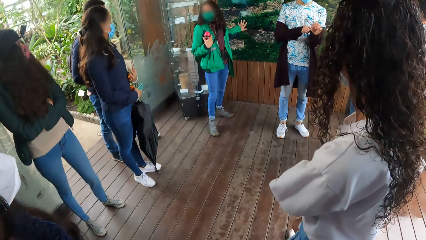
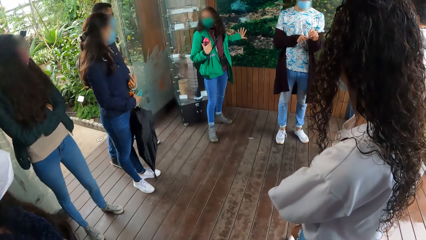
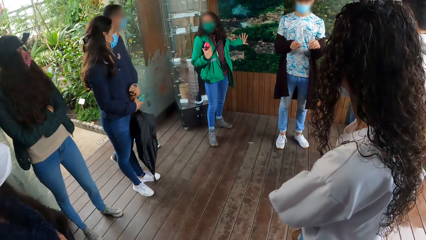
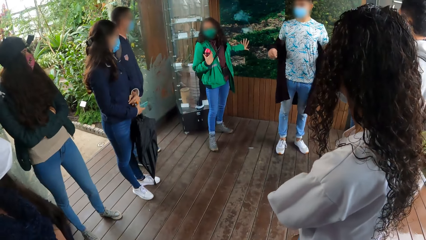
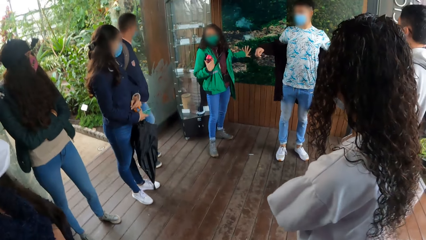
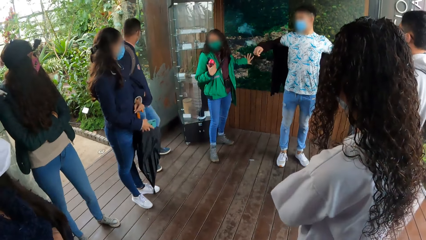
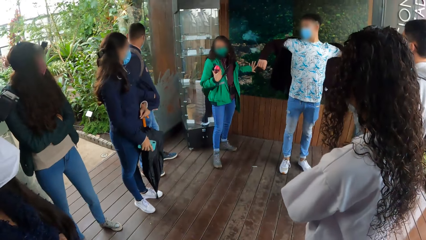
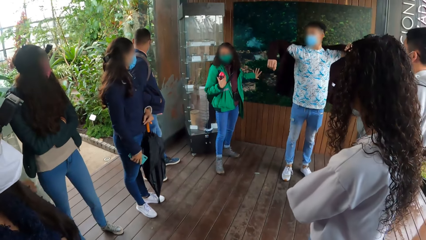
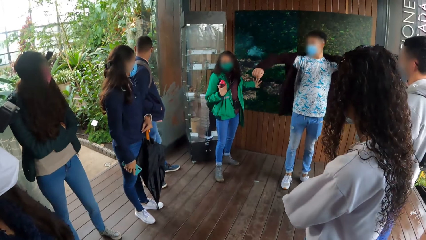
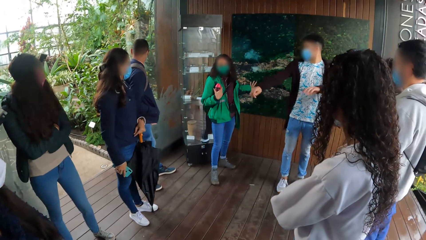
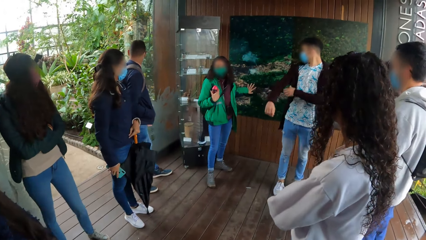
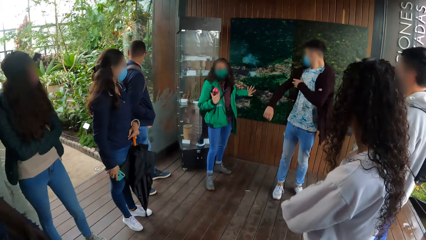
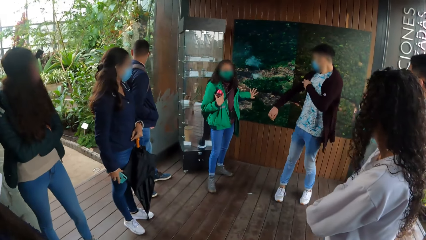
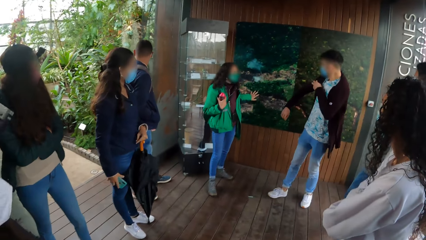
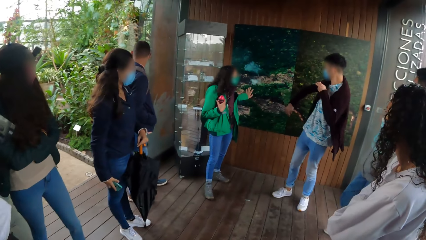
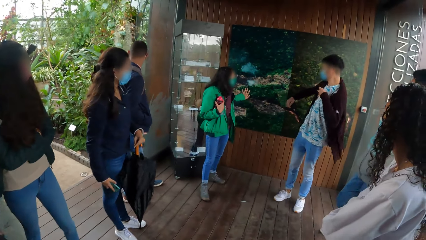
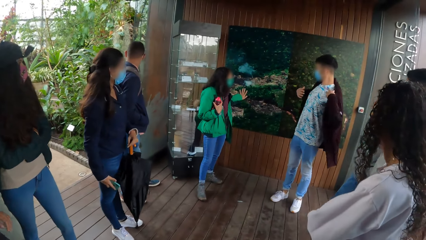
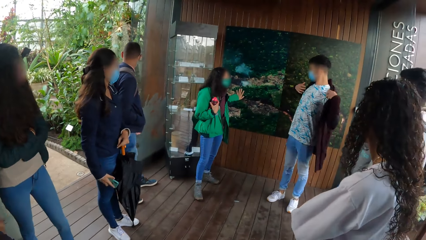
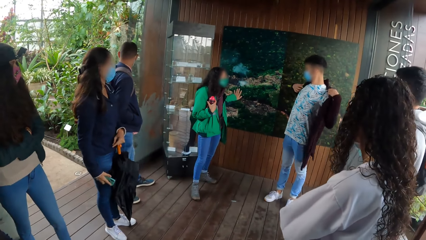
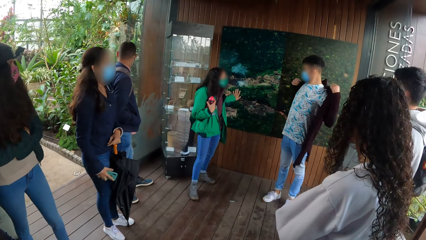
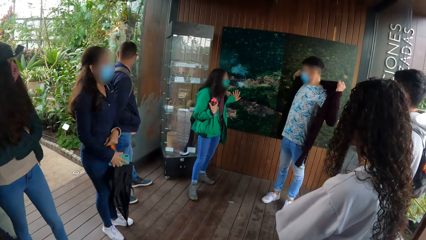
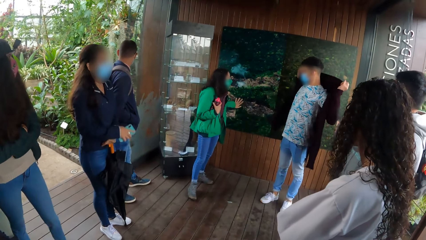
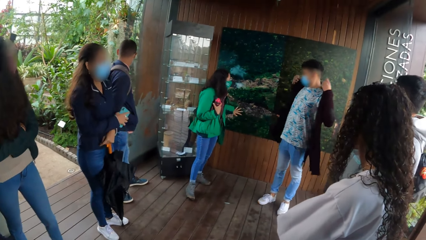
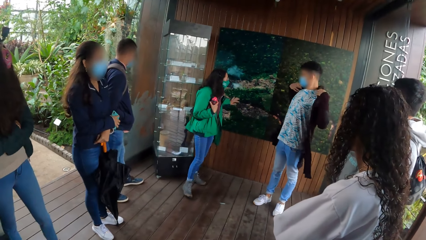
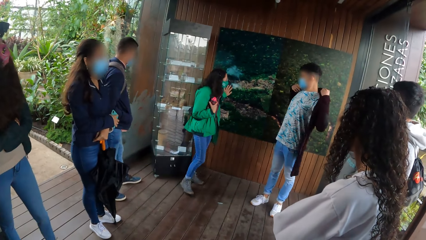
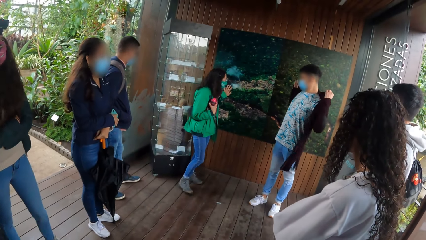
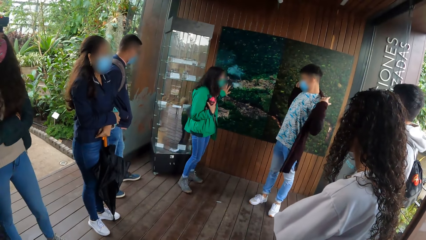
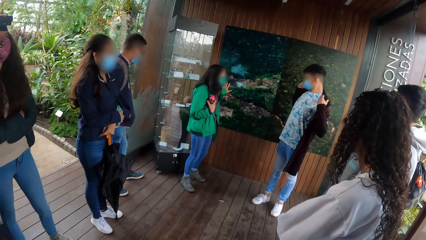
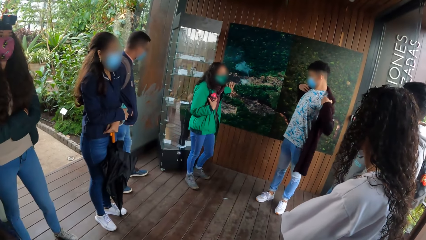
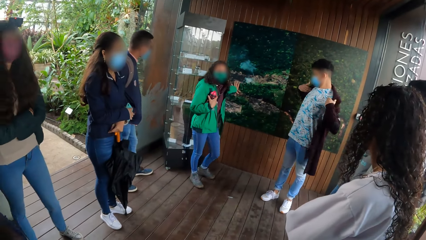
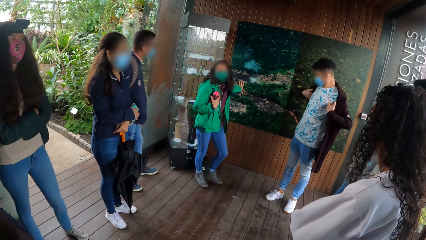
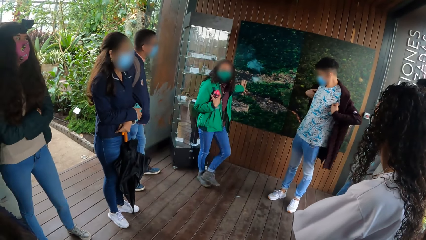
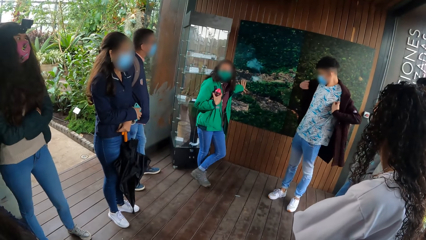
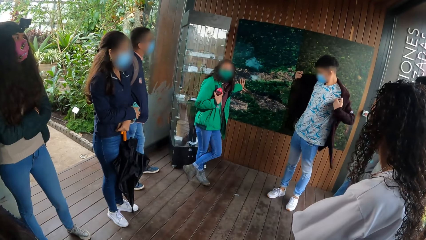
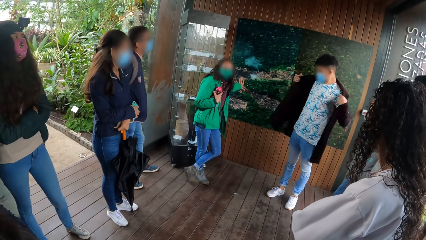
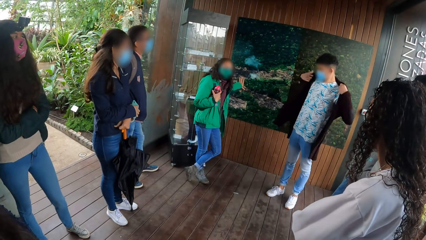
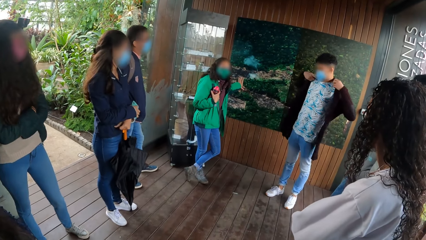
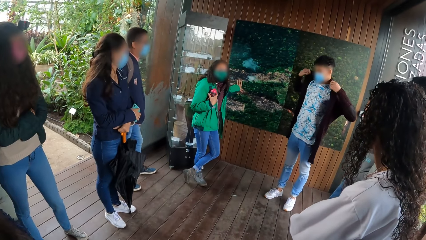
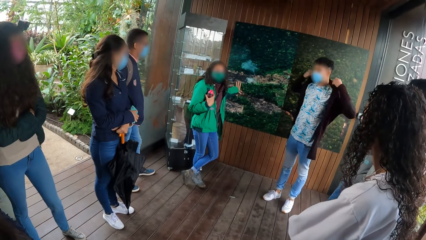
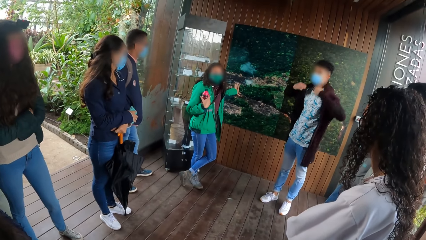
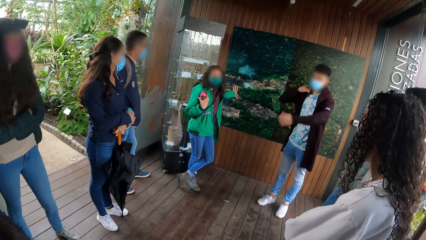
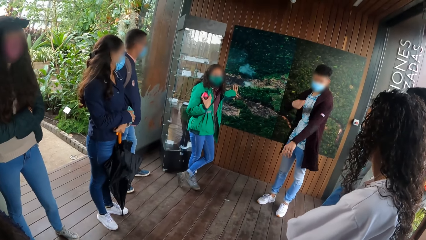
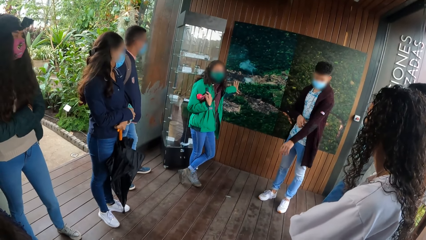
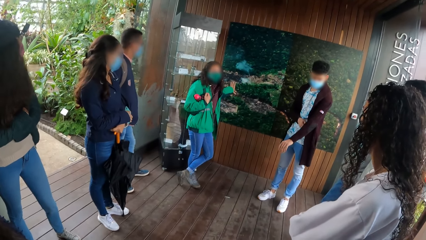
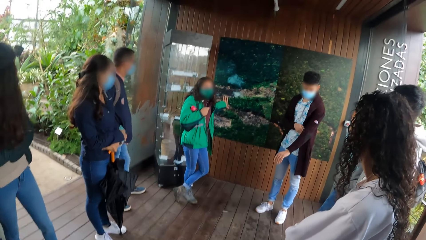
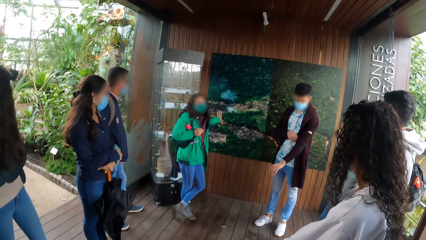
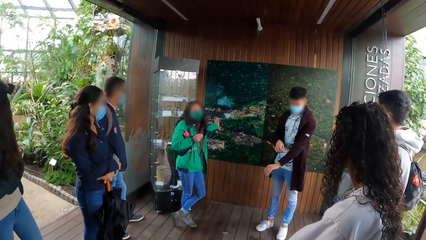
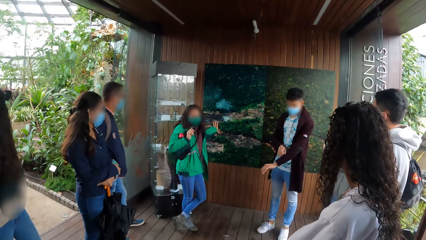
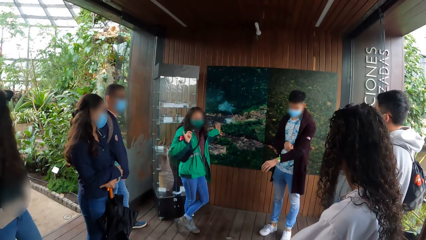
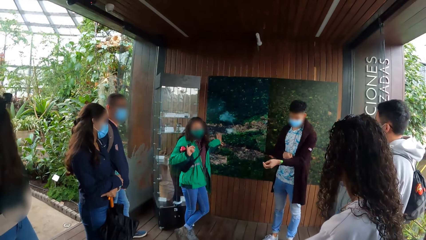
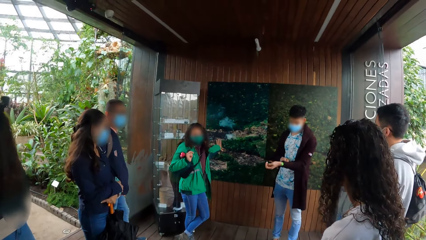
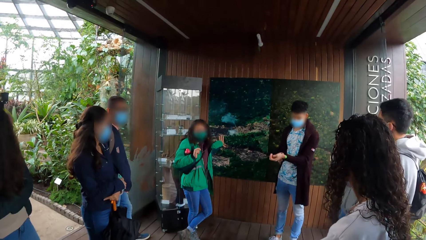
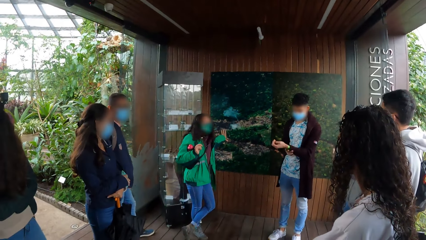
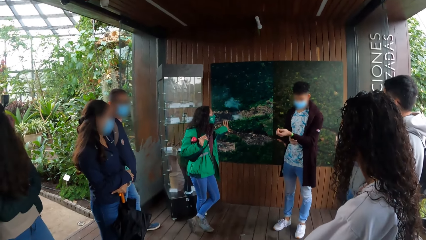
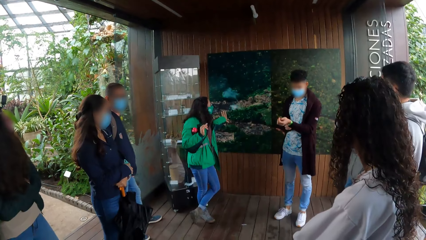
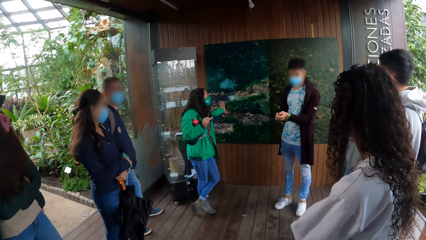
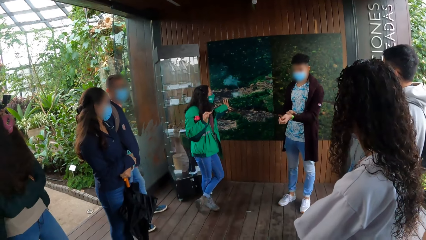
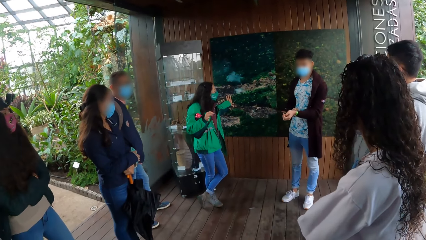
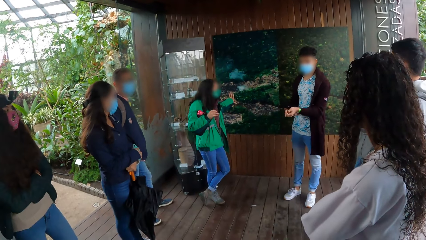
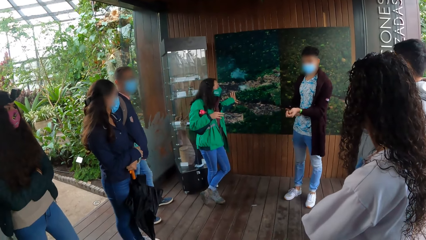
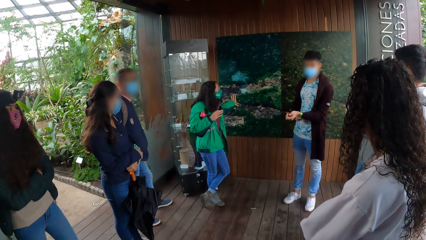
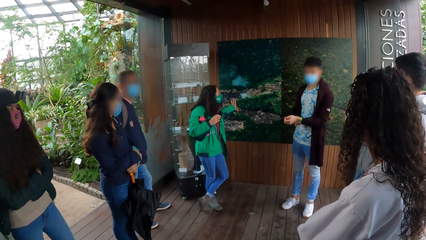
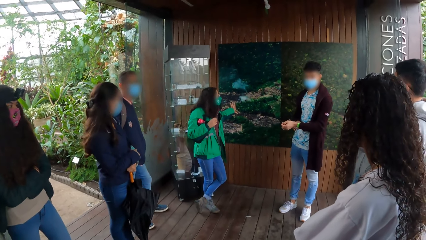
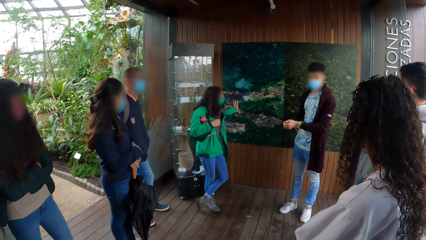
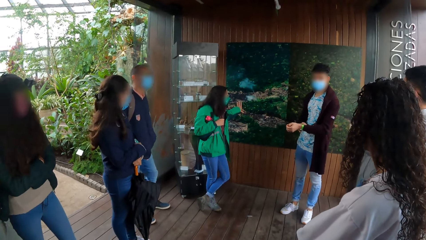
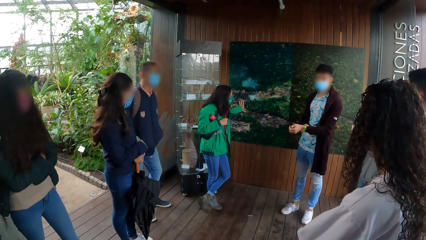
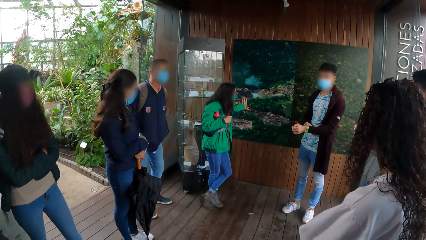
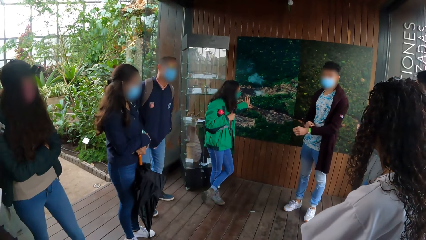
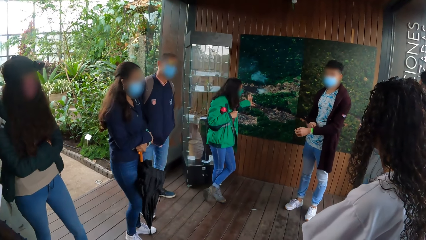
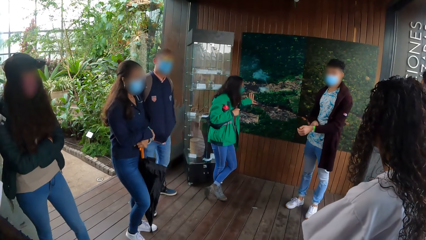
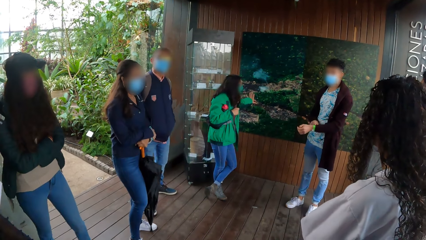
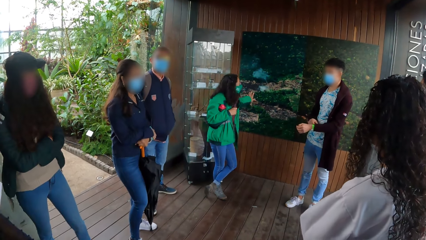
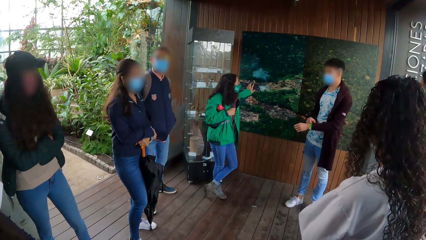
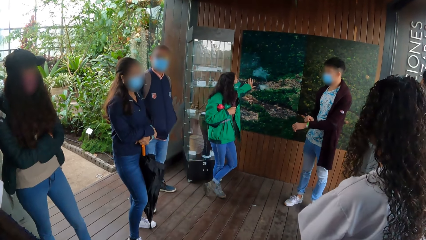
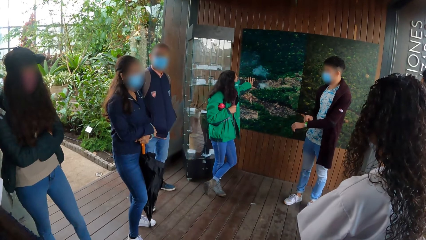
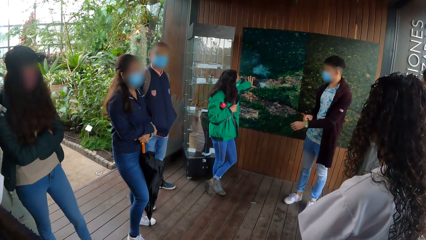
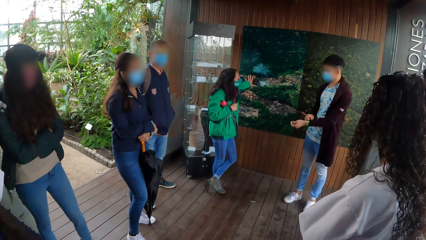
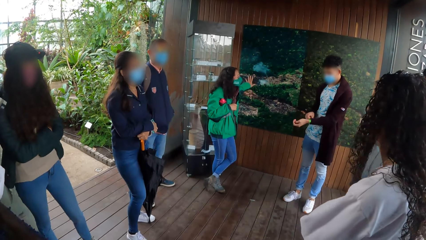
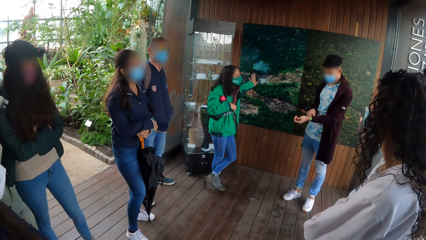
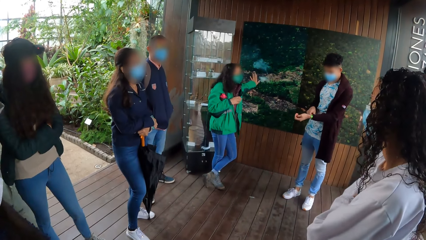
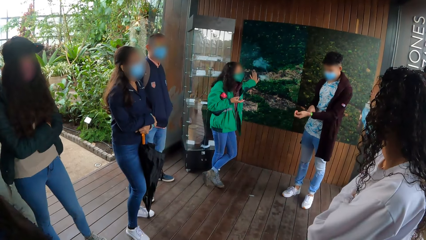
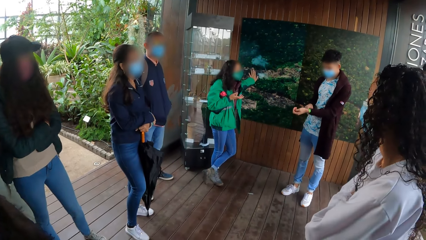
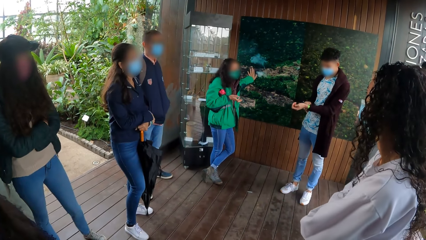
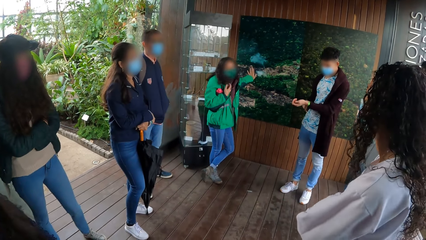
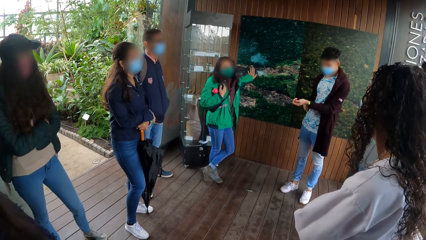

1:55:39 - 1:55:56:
The woman touches the wall painting with her left hand.
